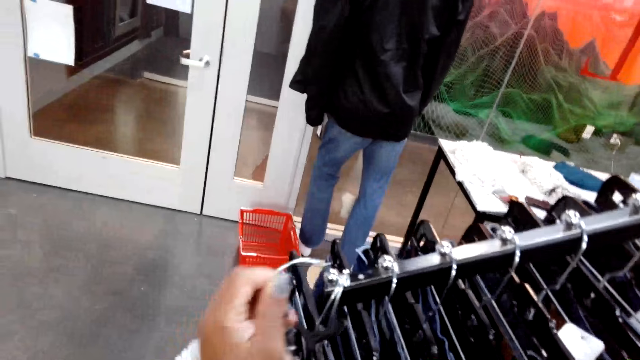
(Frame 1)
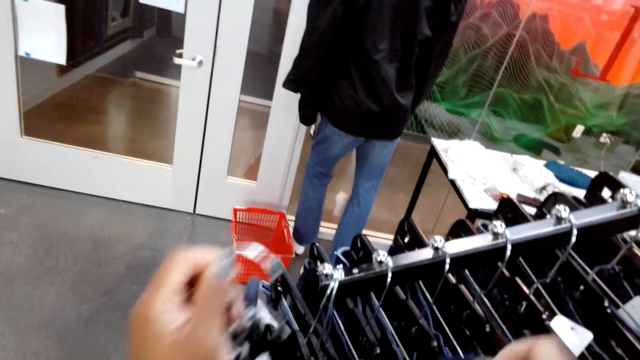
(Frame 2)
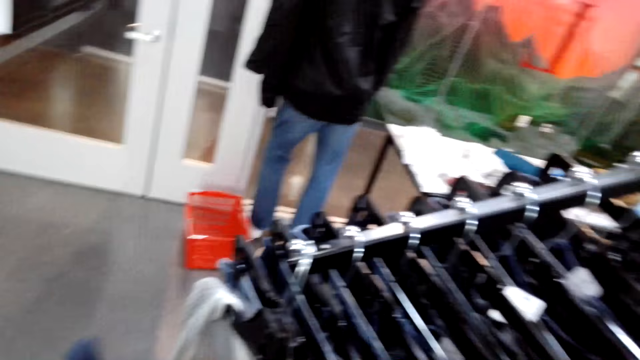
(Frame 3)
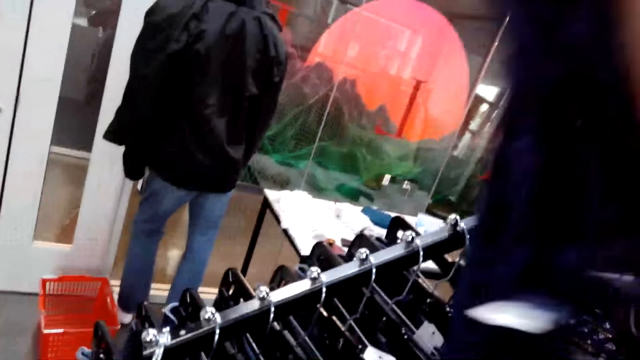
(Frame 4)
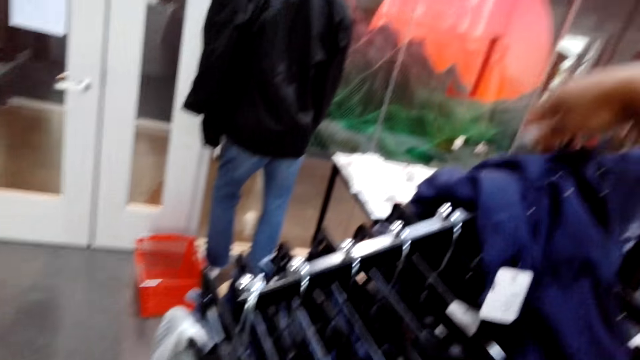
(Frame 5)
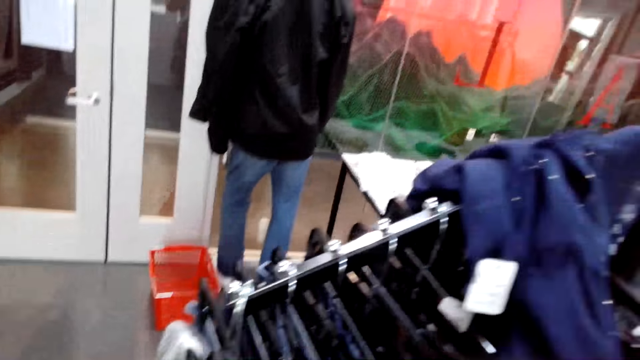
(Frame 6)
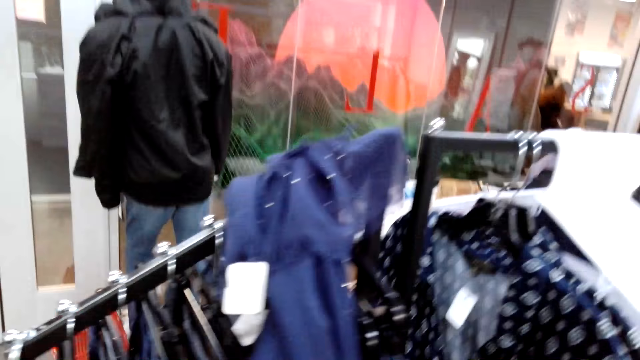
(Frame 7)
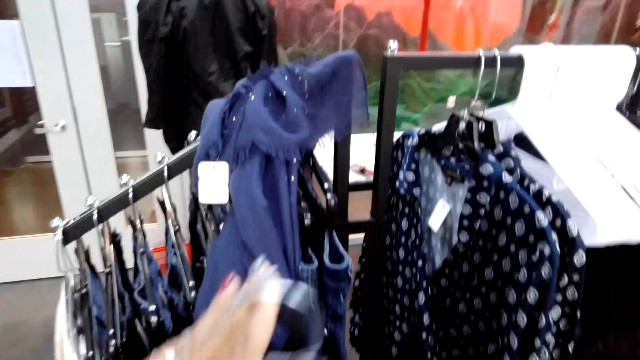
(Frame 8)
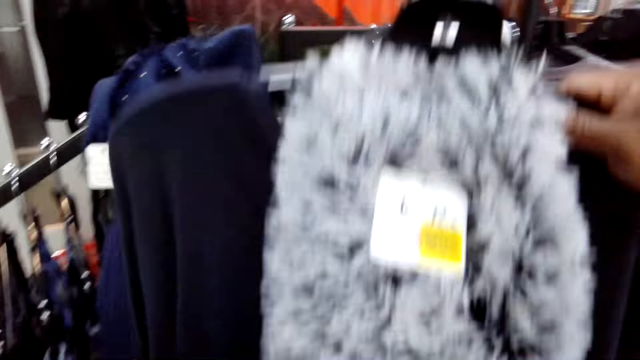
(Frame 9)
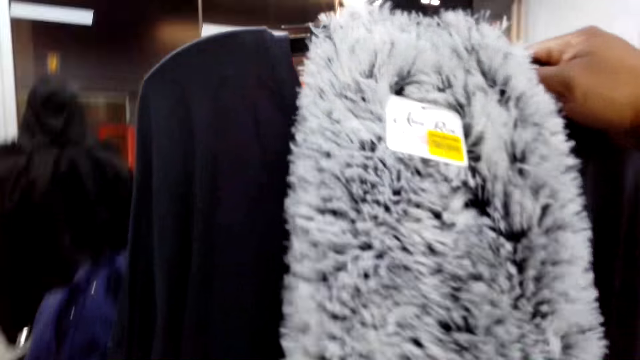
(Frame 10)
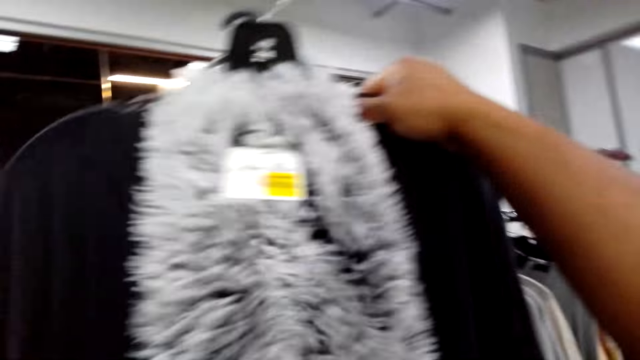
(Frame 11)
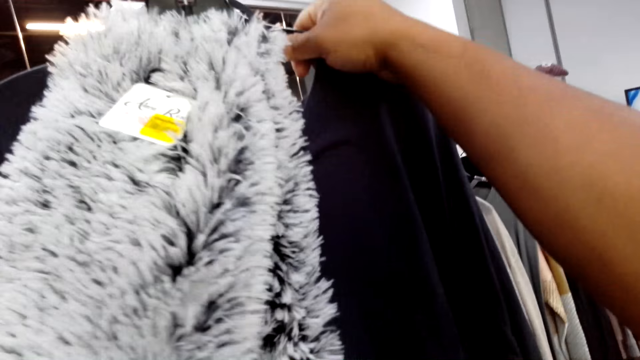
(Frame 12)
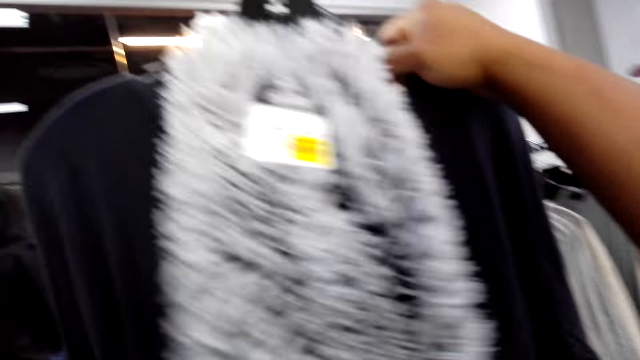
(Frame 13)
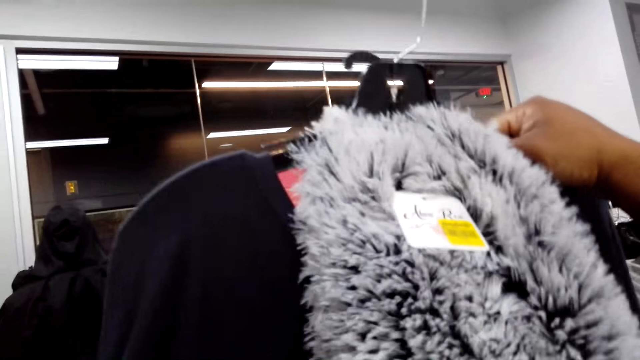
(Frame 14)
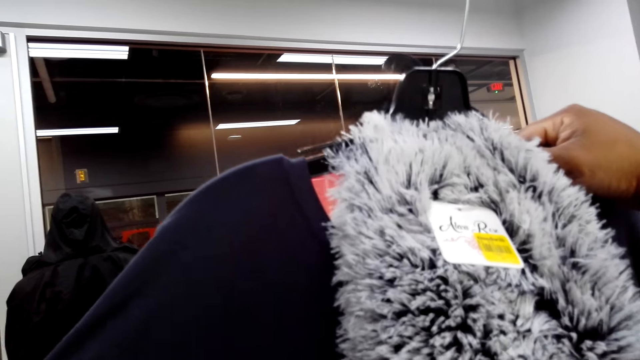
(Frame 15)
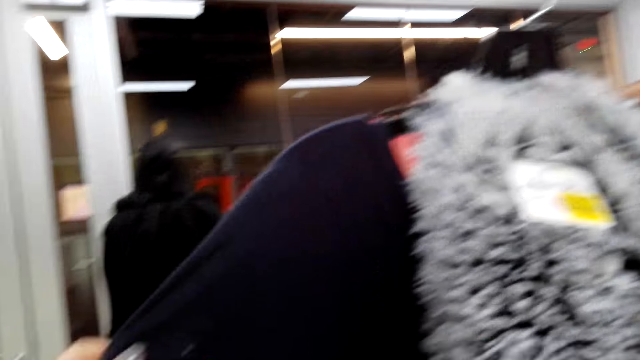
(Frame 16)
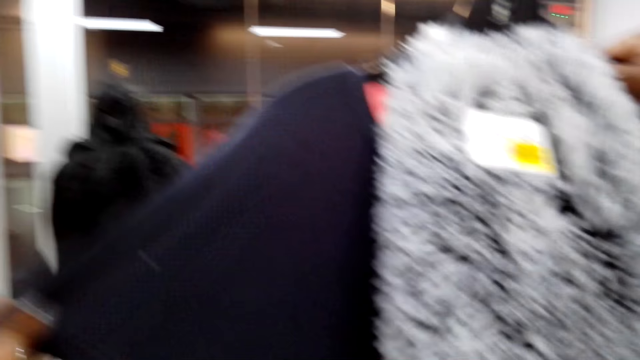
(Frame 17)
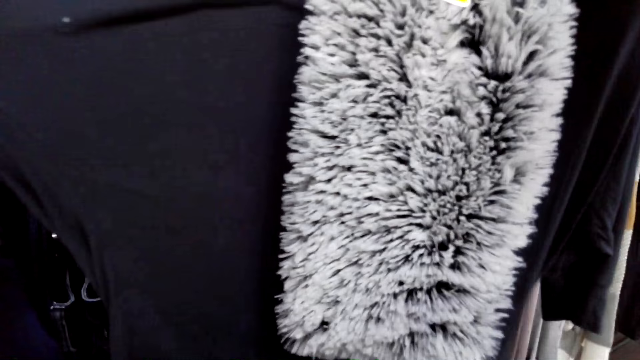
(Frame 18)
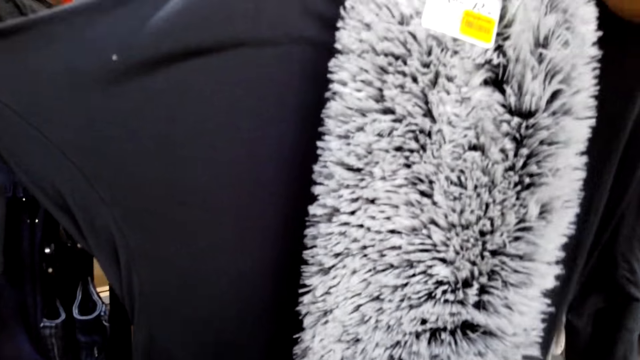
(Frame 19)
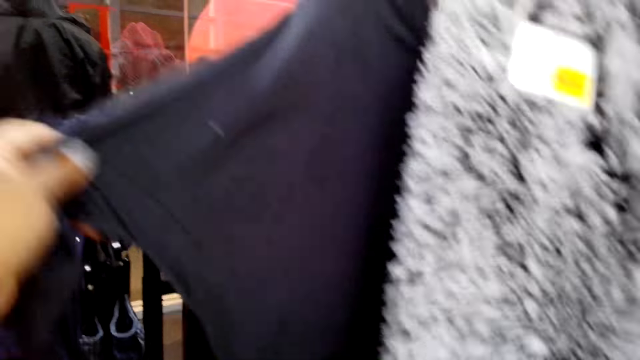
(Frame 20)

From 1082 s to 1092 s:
The camera wearer turns to the side. They put a jacket or scarf on top of the display rack. They hold a cloth on a hanger. They examine the cloth. They turn to the side.

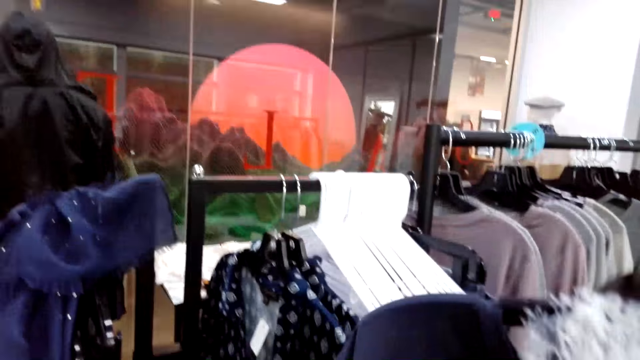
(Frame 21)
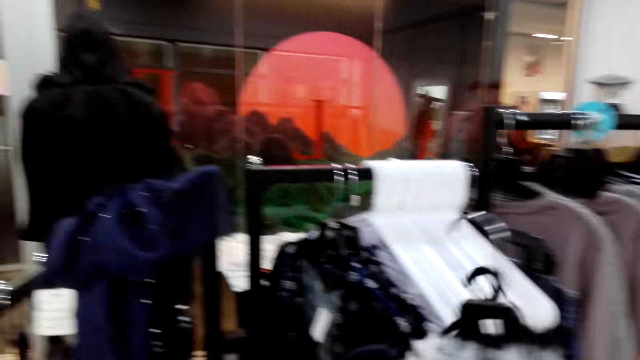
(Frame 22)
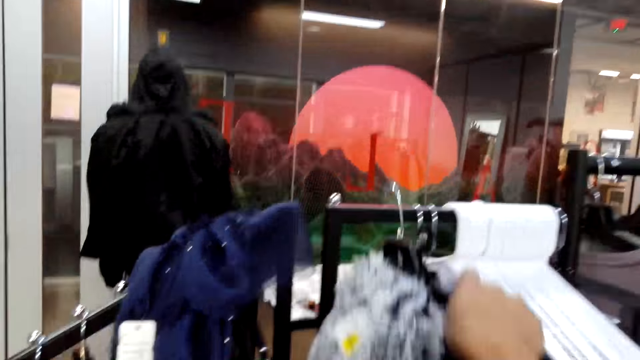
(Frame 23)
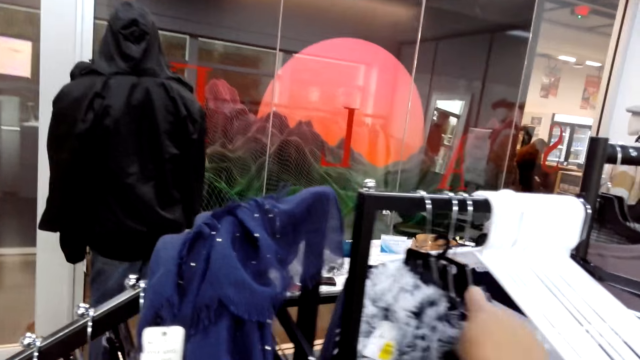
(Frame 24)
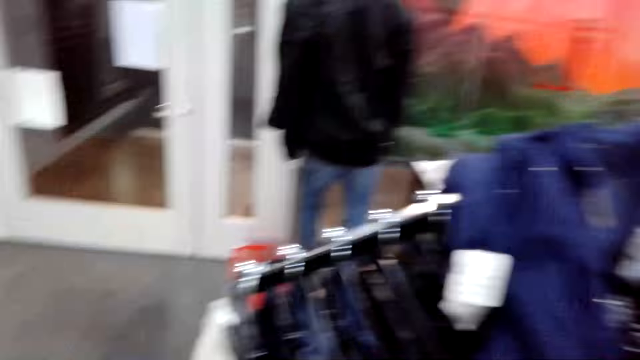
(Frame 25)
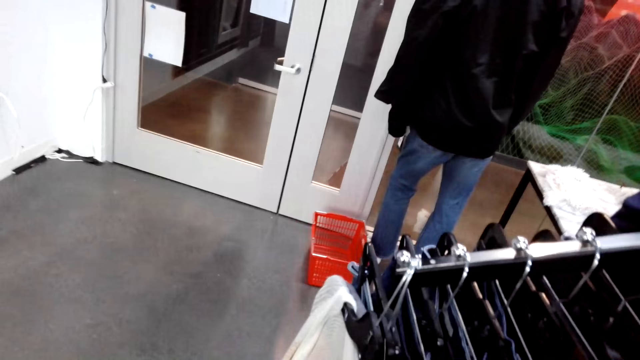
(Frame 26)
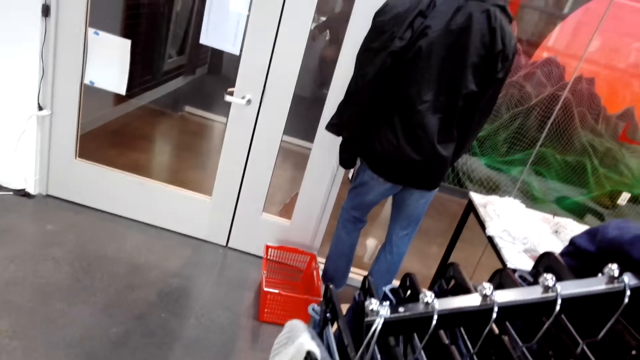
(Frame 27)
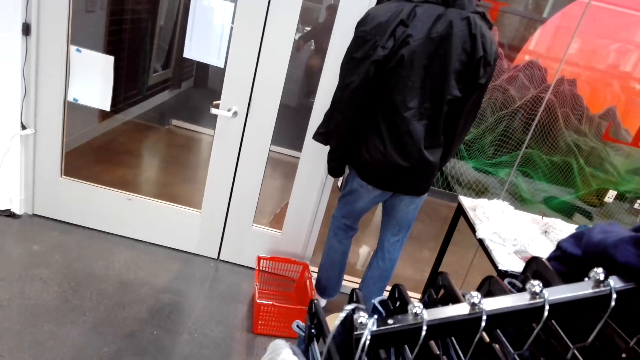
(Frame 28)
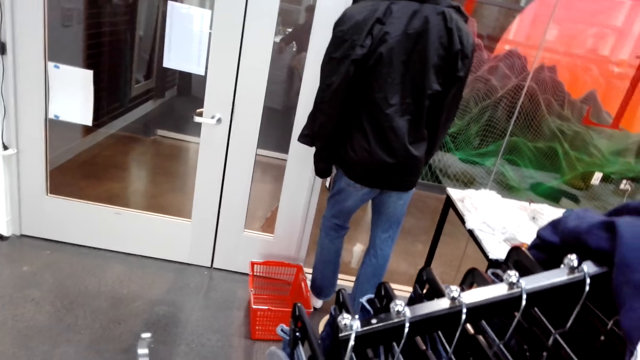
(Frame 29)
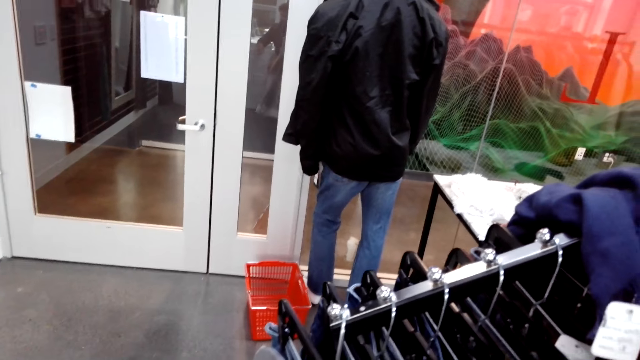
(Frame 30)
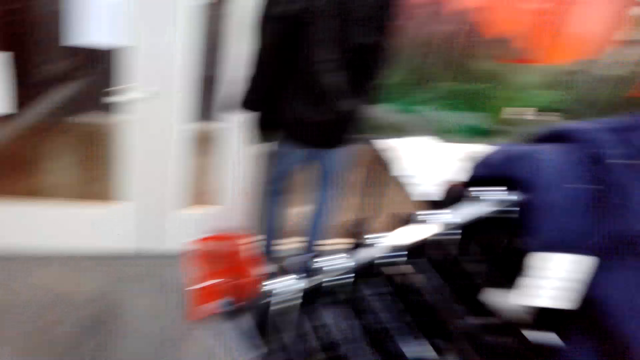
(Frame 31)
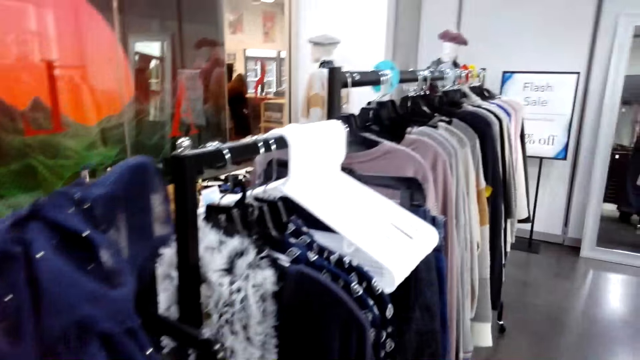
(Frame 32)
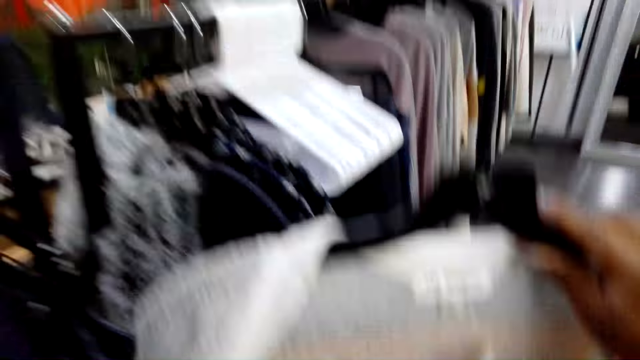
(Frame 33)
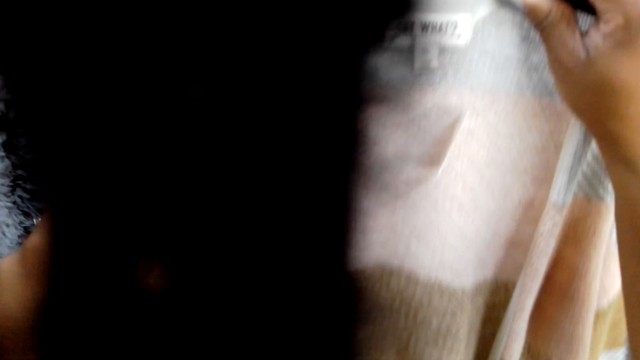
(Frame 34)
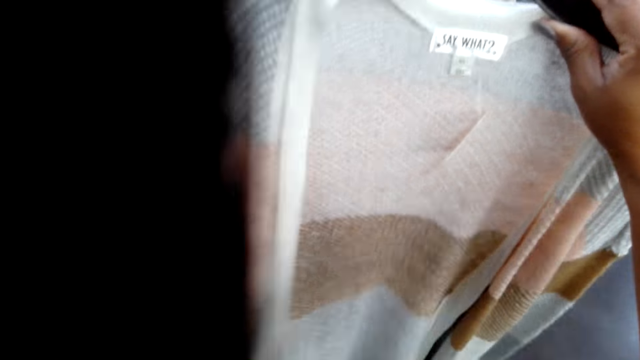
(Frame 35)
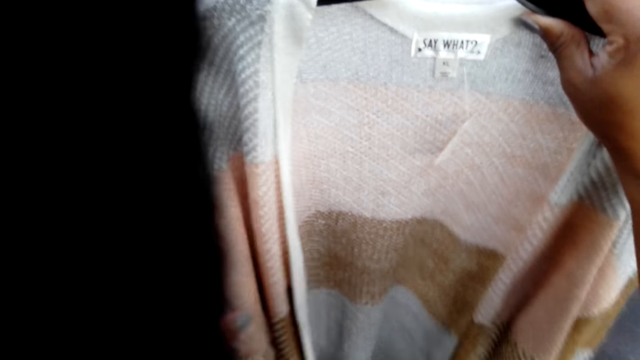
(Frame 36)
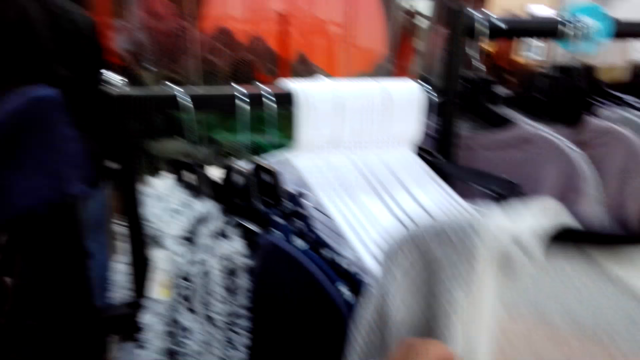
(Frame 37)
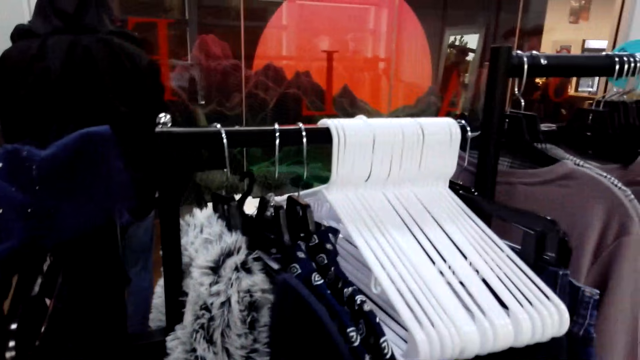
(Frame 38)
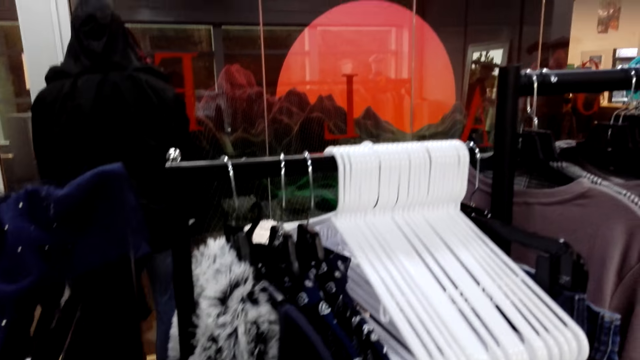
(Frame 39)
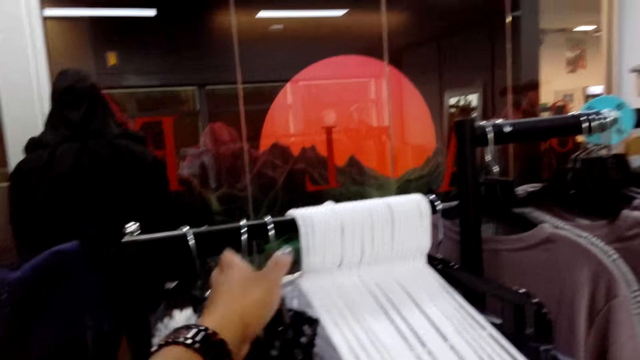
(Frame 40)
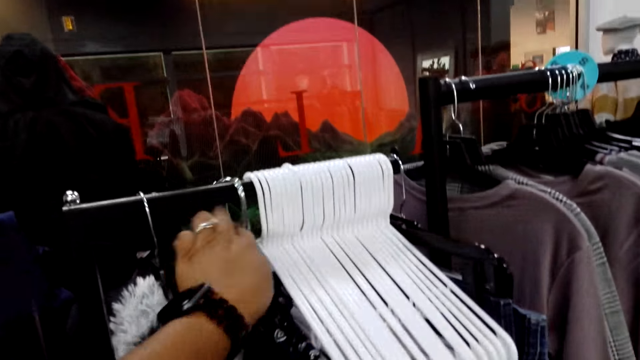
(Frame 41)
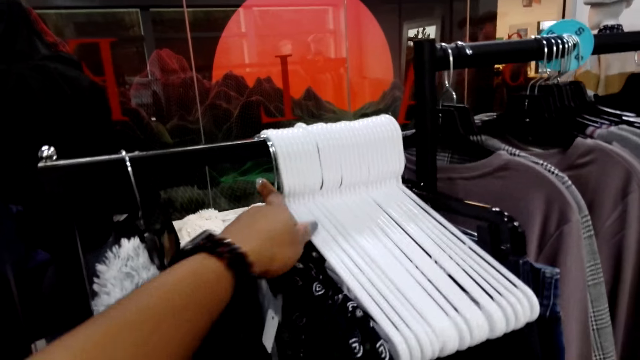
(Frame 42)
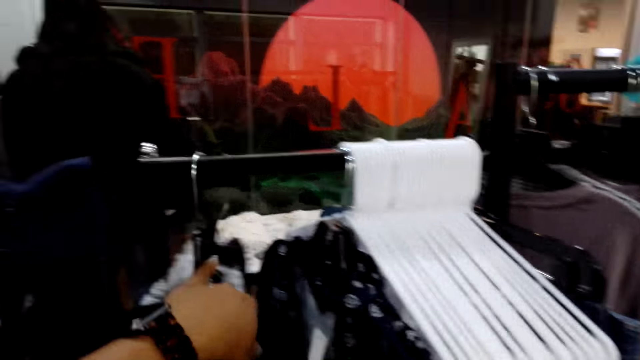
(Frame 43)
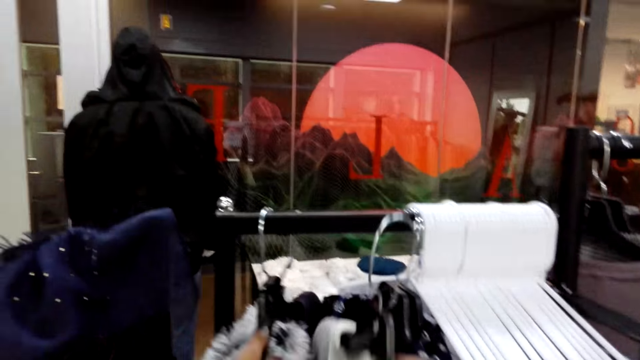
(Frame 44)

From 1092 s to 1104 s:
The camera wearer holds a cloth on a hanger. They put the hanger with the cloth on the display rack. They turn to the side. They remove a cloth from the display. They hold the cloth on a hanger. They turn to the side. They hold the cloth on the hanger. They adjust hangers on a rod.
